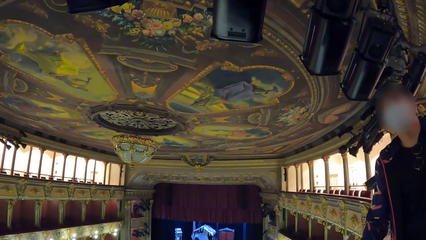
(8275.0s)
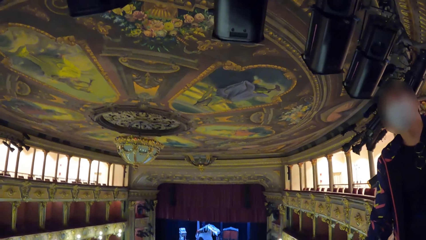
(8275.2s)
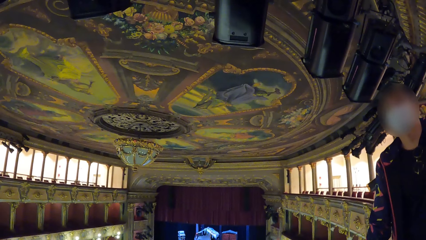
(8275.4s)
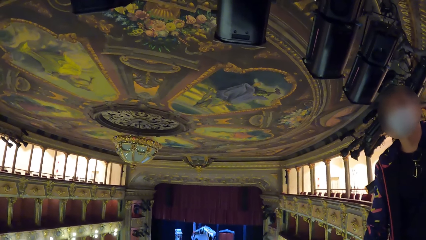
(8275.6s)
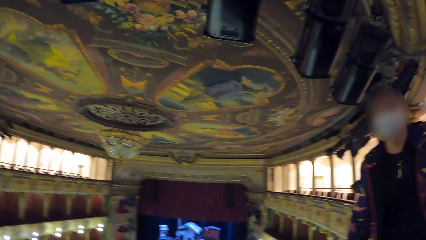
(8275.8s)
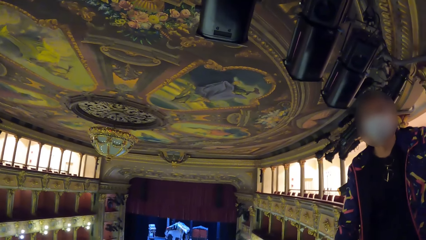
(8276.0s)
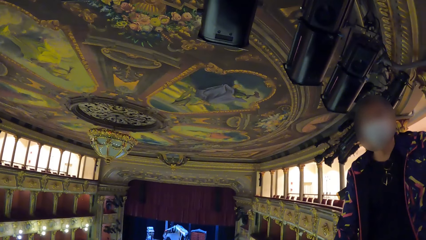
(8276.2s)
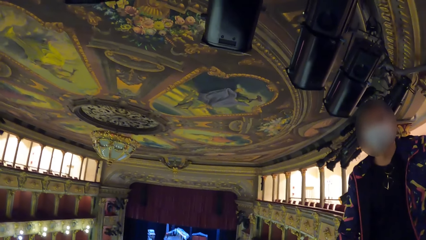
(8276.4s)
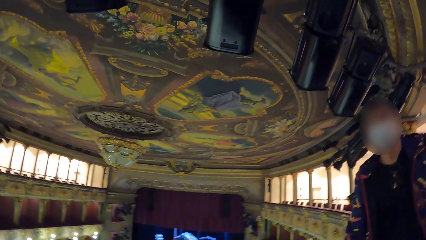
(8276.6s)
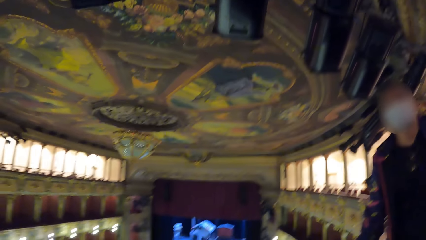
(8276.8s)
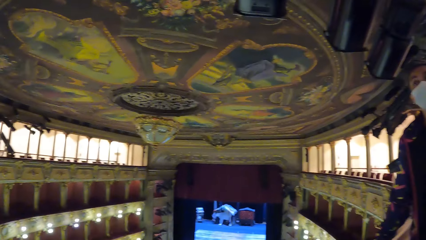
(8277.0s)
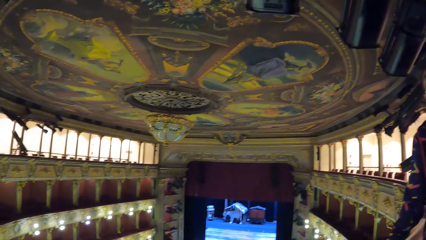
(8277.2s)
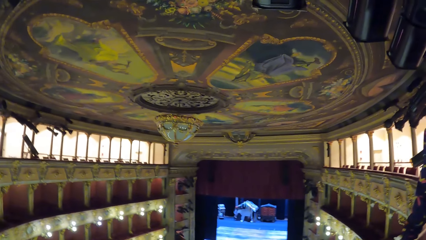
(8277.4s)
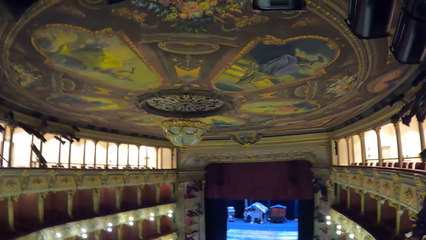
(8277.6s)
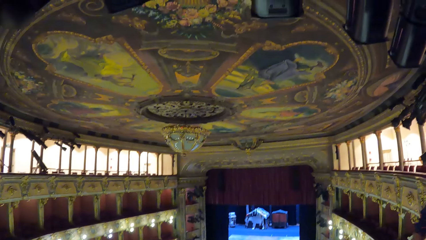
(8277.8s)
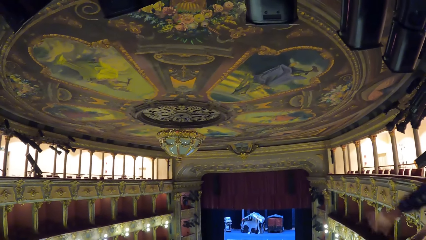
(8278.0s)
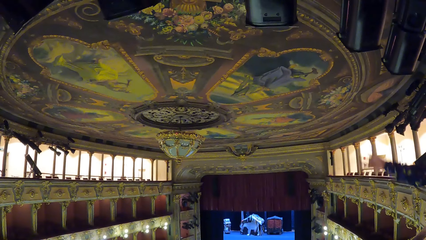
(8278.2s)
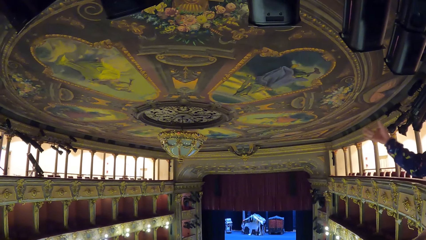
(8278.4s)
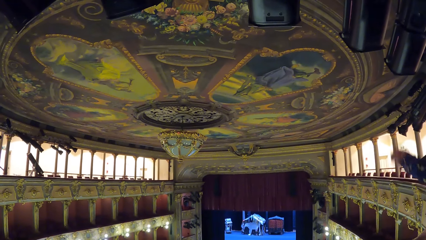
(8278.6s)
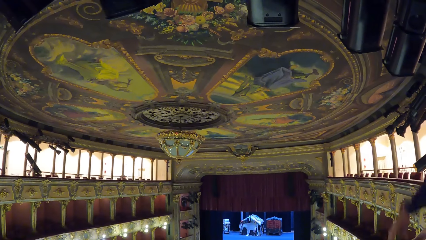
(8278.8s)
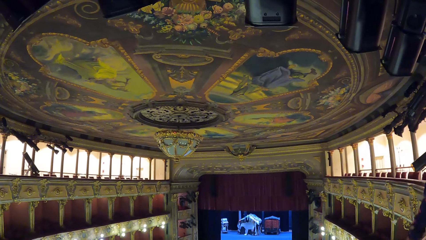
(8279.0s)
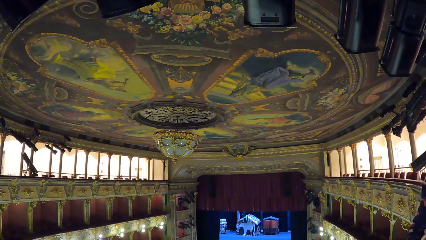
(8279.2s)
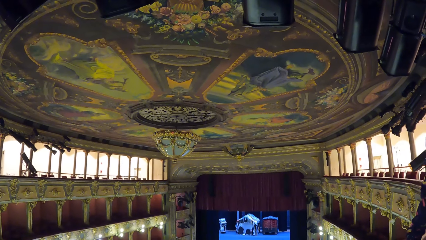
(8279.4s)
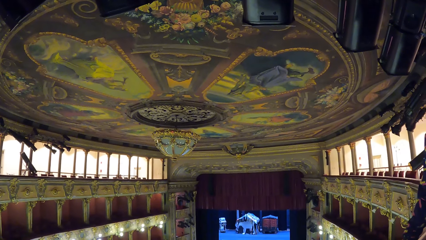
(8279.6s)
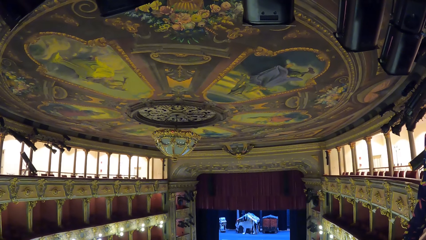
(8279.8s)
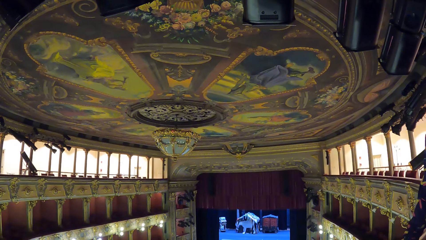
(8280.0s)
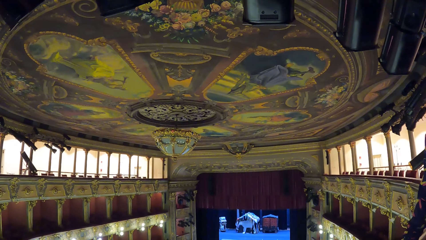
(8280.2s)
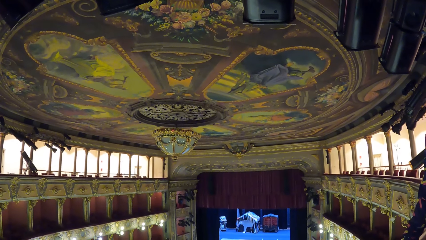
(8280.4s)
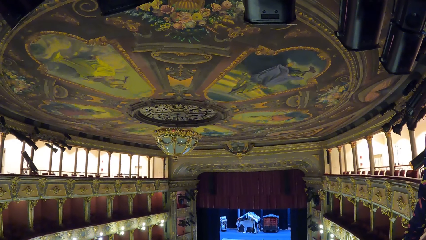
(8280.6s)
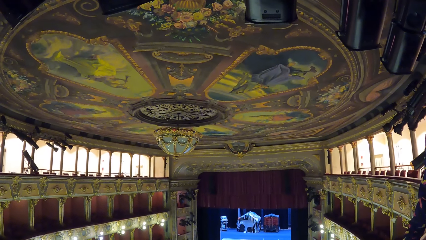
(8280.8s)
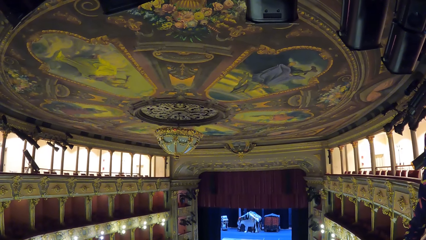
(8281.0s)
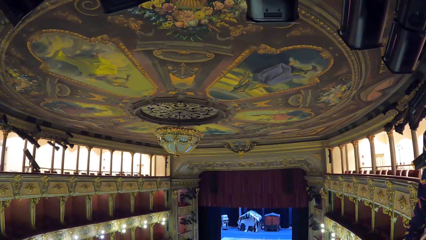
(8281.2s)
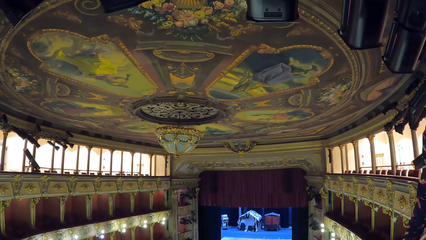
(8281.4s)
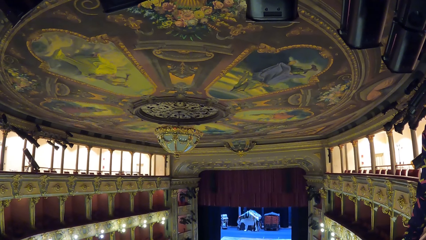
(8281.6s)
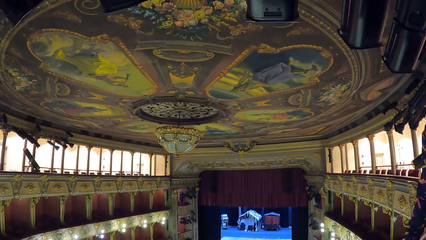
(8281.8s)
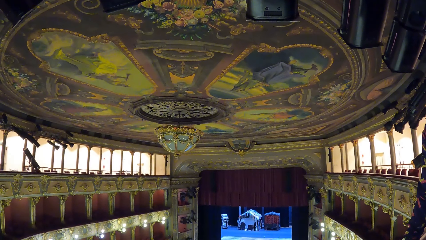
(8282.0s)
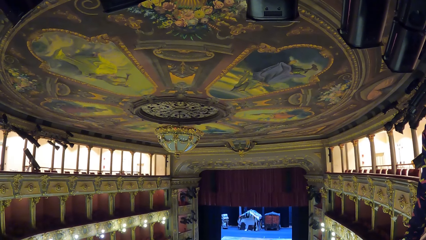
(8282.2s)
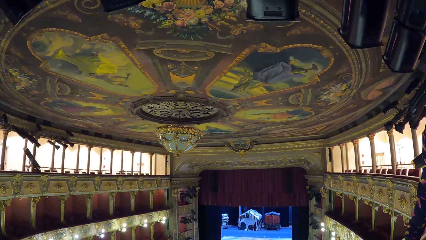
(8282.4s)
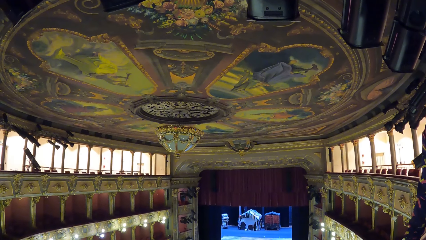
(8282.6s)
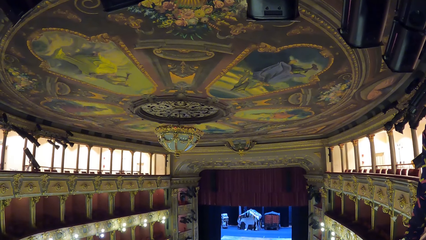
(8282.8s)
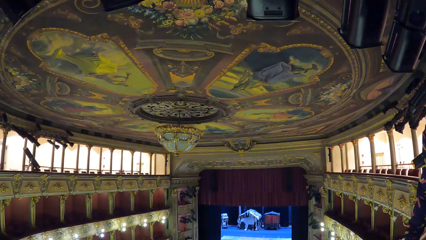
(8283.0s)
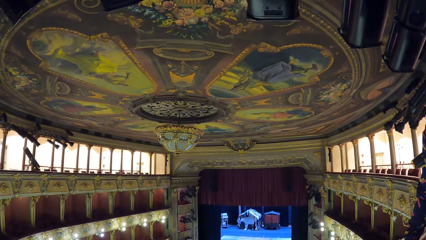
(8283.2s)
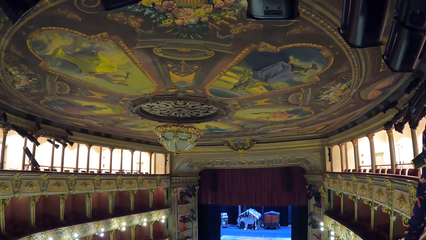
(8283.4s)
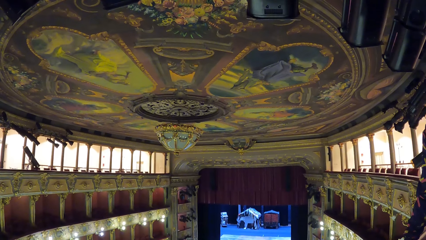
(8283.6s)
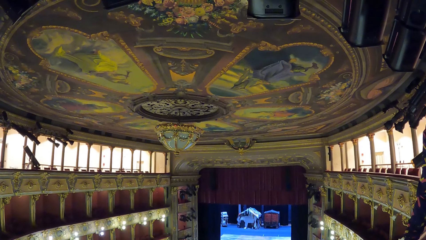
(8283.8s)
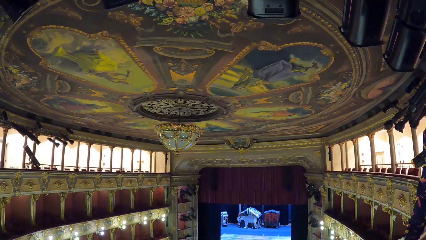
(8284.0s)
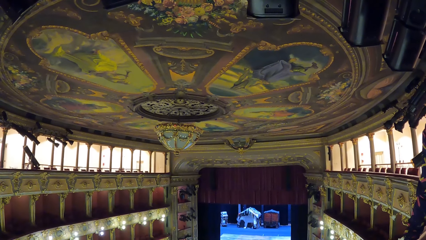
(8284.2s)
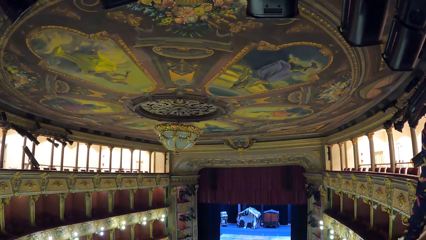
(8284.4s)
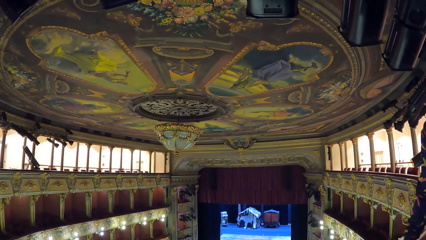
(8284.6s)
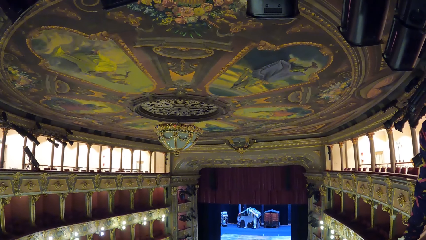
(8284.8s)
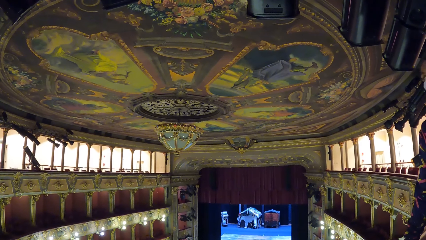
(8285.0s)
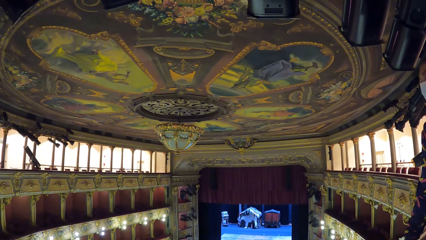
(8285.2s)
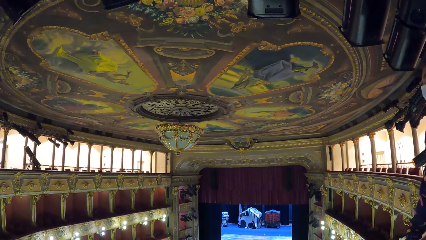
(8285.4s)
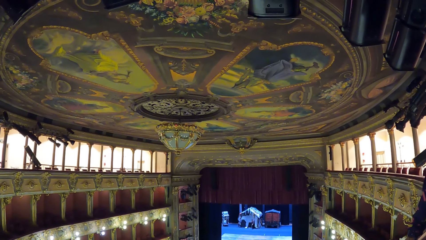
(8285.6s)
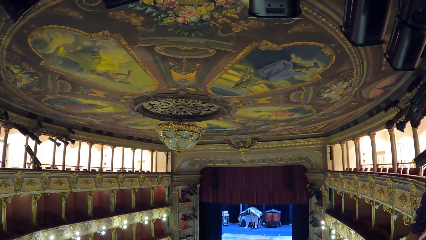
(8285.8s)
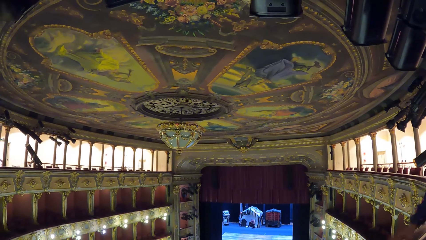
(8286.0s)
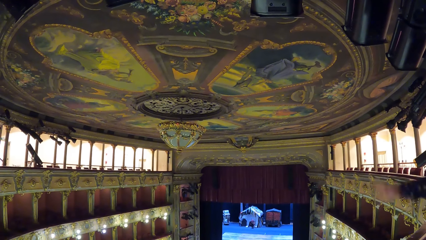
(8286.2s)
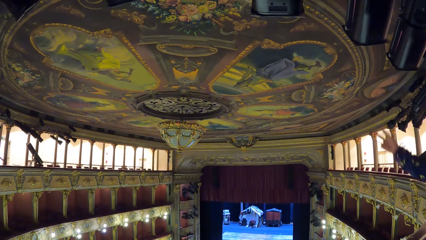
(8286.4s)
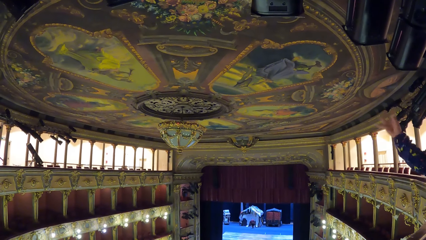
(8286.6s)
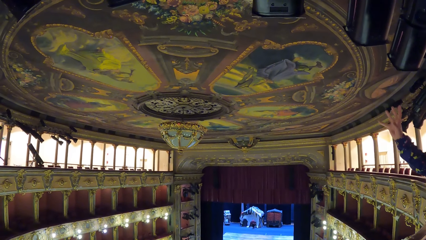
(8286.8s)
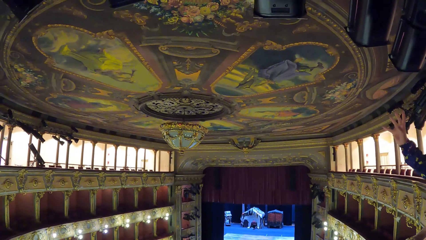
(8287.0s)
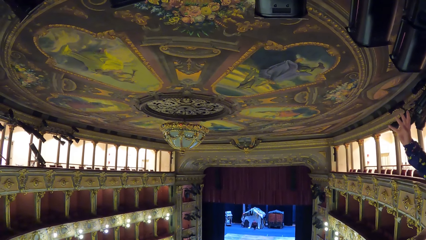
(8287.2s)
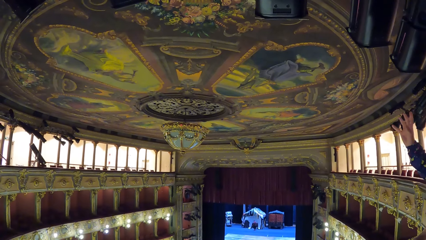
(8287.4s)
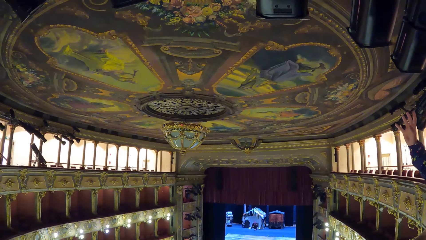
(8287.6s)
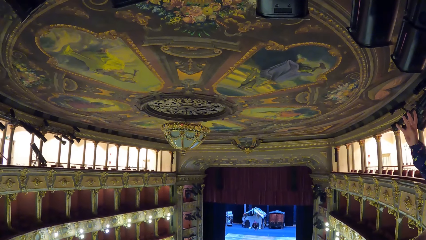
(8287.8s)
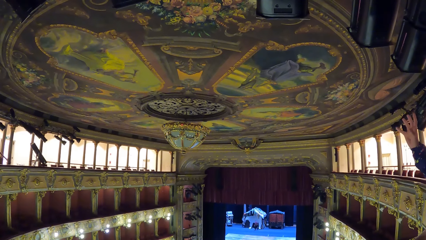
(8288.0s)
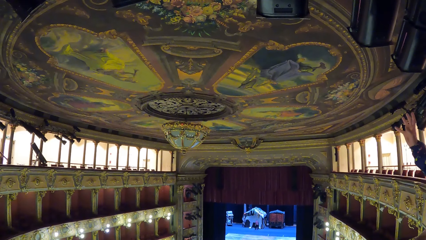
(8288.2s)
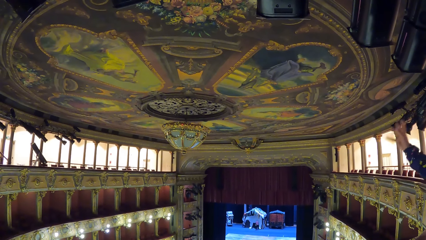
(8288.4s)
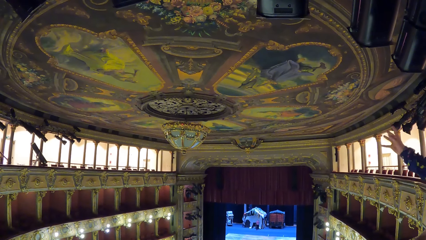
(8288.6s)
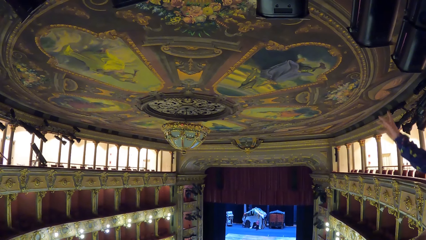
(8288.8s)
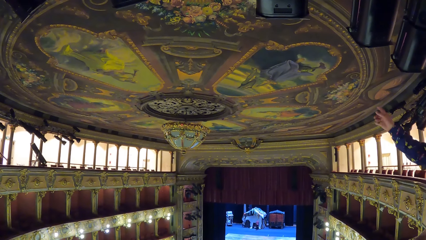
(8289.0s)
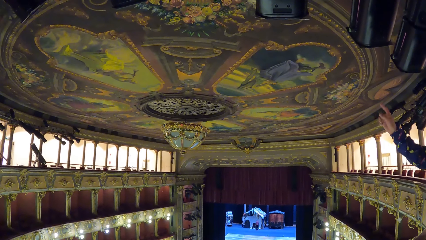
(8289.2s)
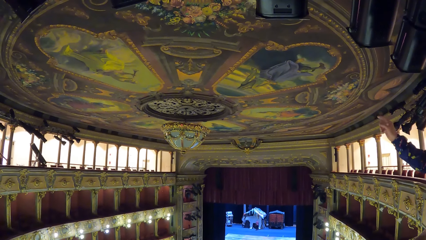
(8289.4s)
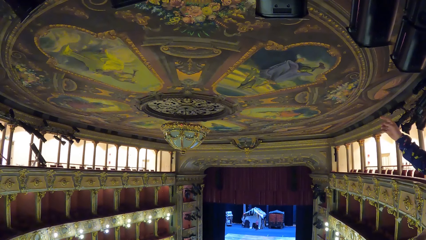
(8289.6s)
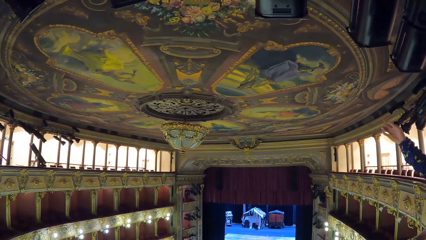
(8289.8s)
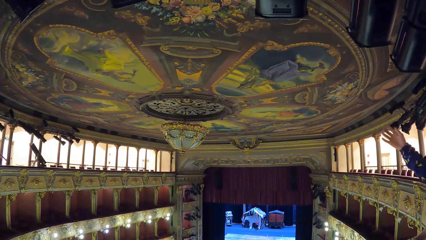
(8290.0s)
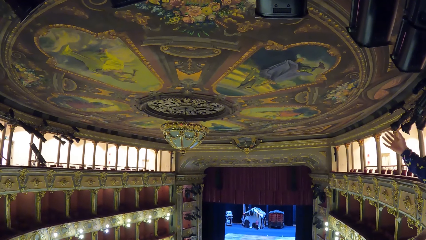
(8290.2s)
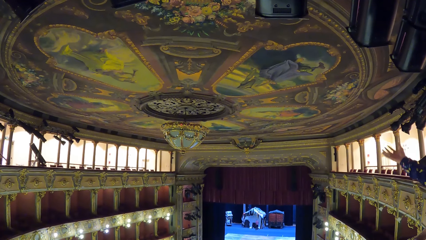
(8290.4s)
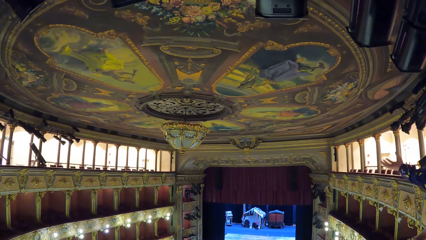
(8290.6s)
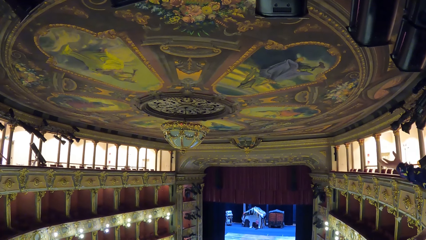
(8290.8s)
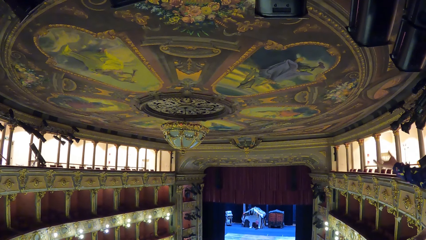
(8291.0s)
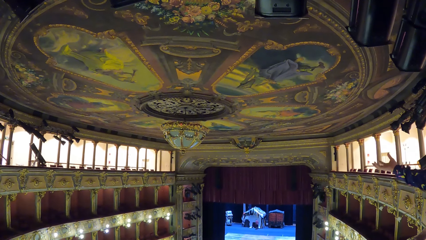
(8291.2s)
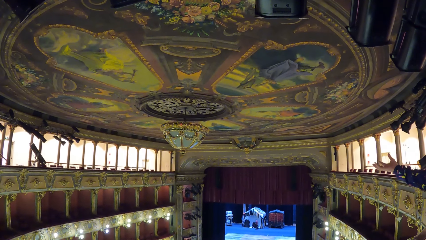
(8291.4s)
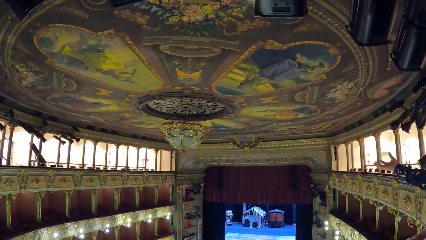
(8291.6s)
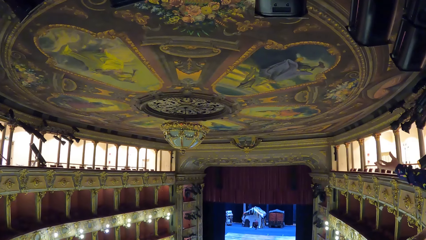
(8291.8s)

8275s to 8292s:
The camera wearer moves around the room. A man lifts up the hand and puts the hand down. The camera wearer looks around the room. They look around. The man lifts up the hand.
